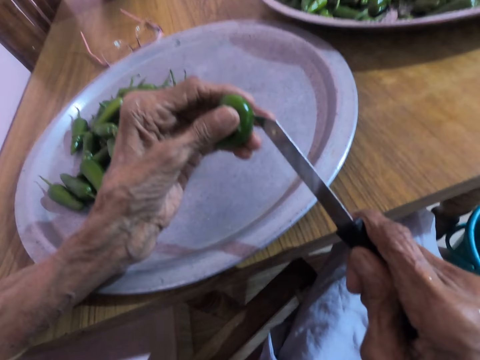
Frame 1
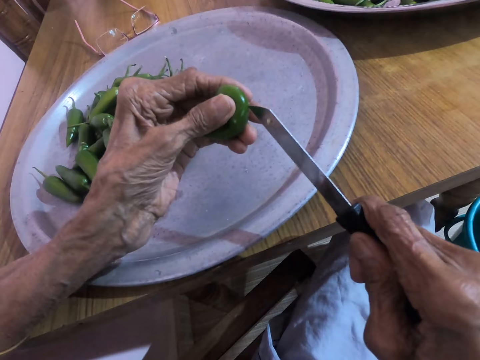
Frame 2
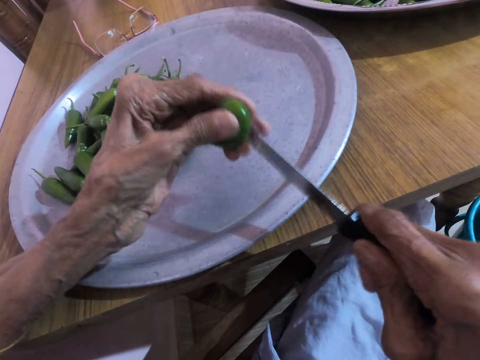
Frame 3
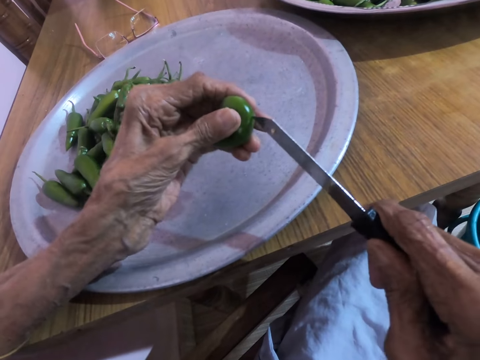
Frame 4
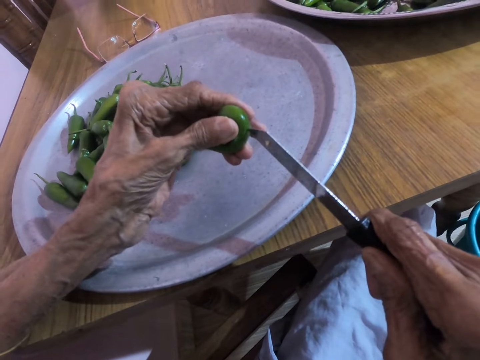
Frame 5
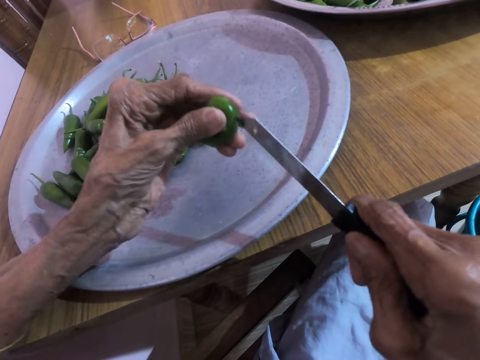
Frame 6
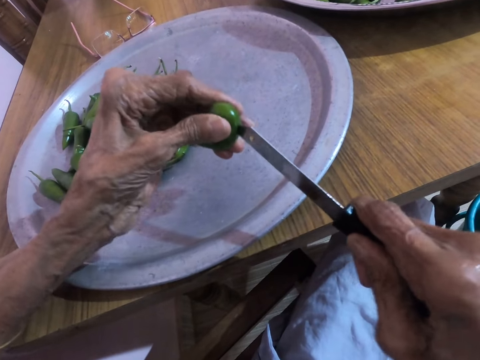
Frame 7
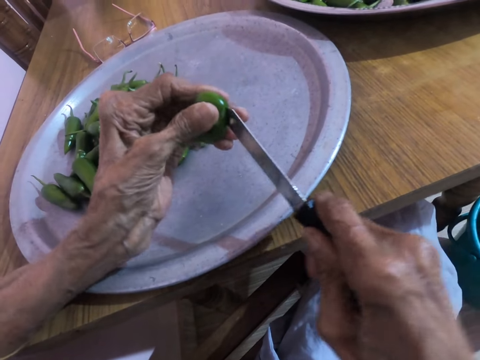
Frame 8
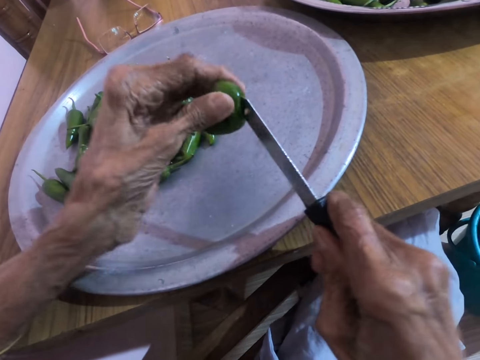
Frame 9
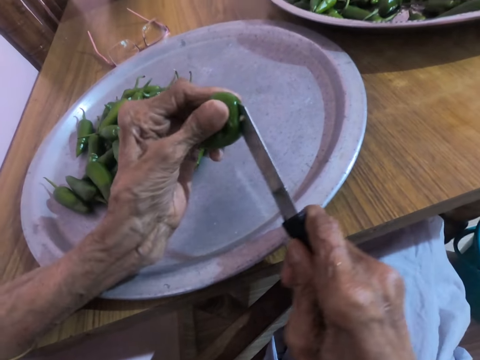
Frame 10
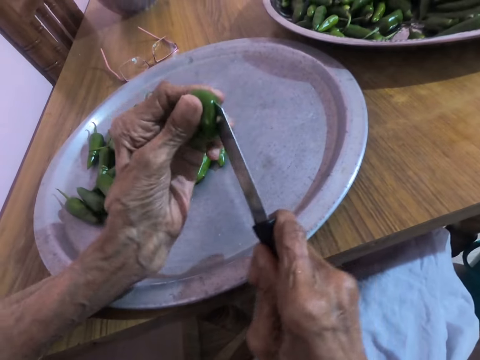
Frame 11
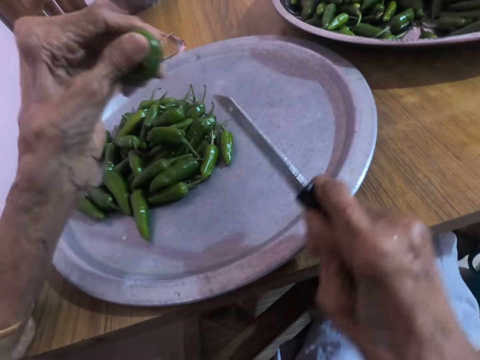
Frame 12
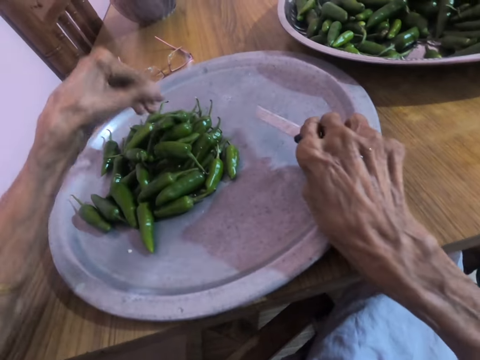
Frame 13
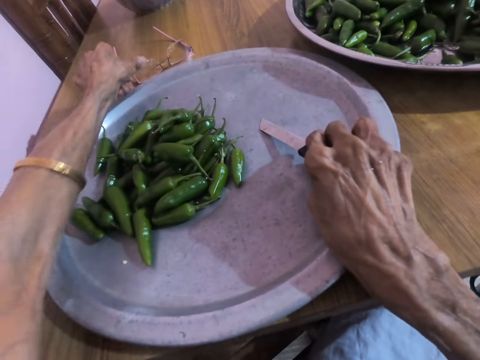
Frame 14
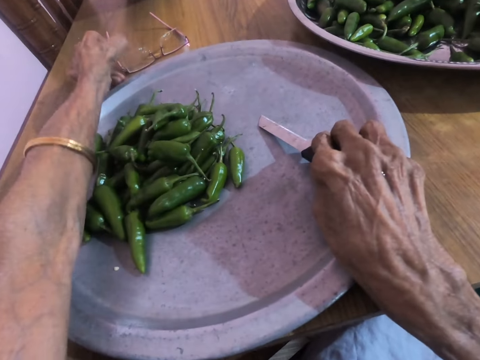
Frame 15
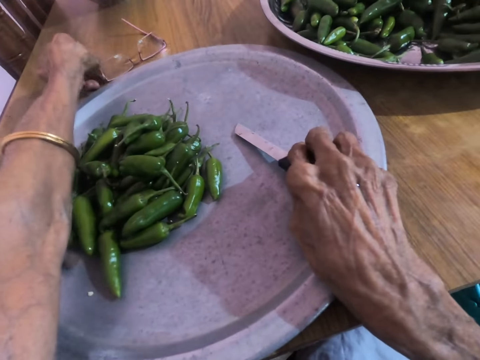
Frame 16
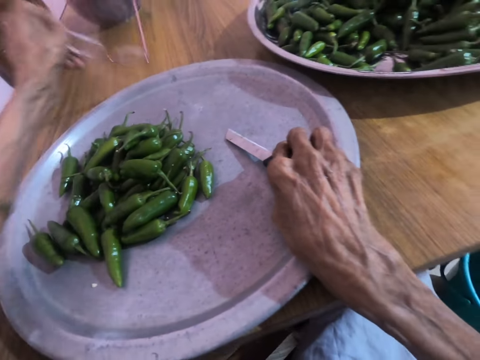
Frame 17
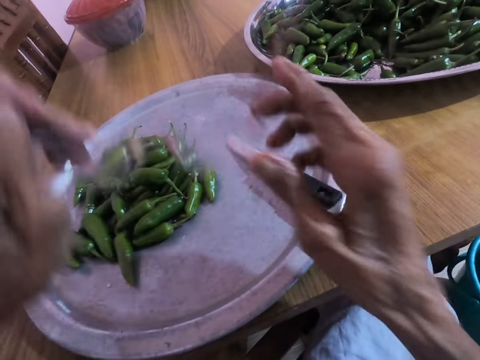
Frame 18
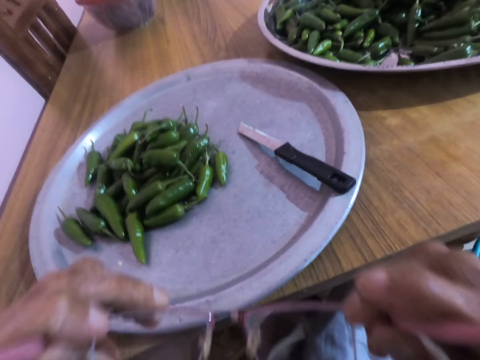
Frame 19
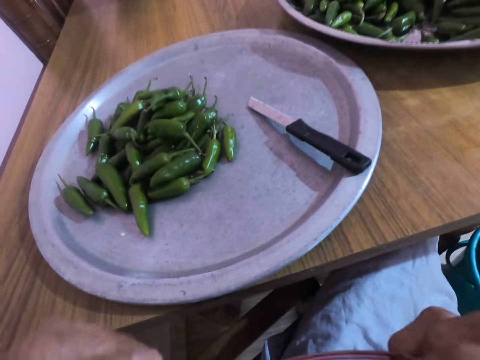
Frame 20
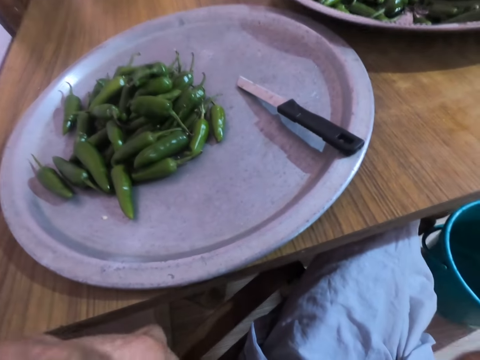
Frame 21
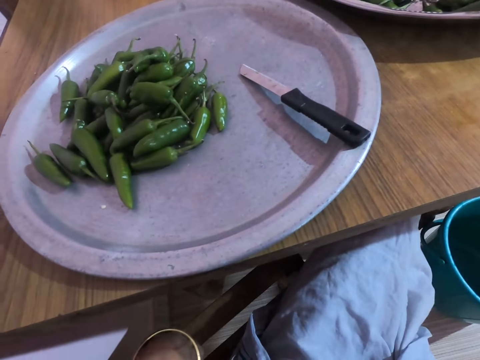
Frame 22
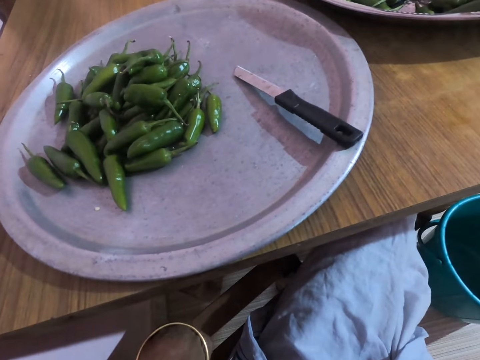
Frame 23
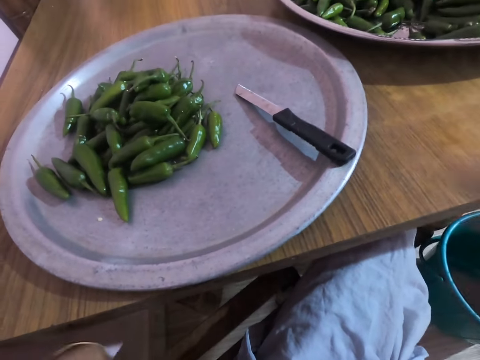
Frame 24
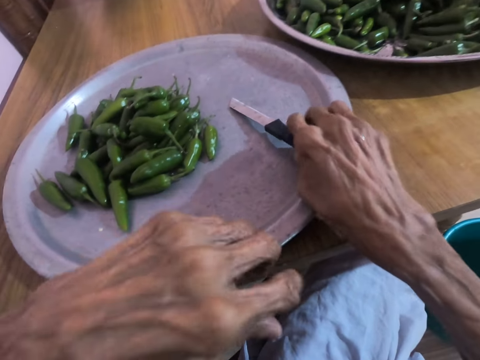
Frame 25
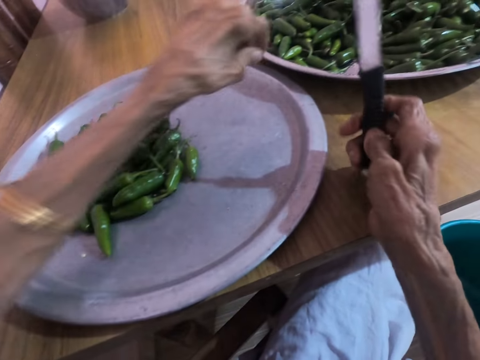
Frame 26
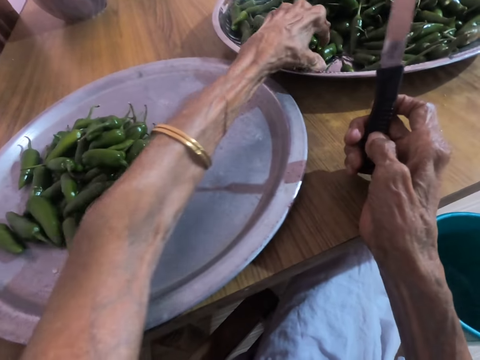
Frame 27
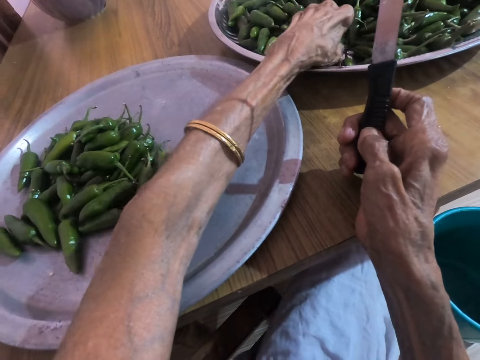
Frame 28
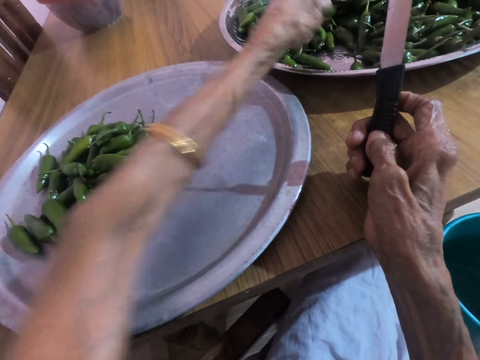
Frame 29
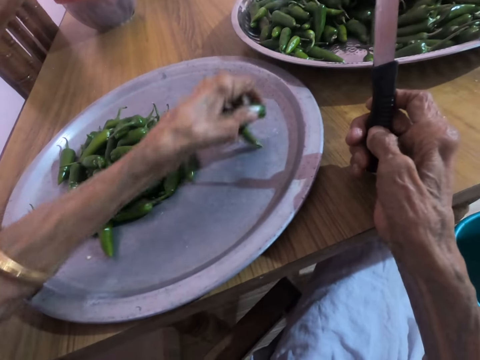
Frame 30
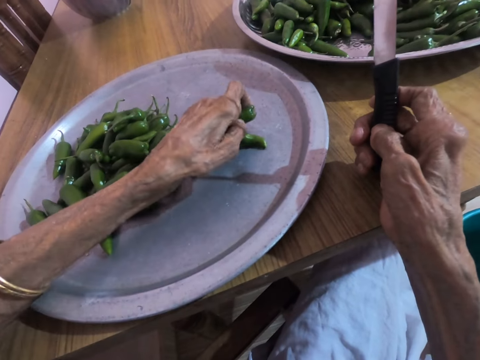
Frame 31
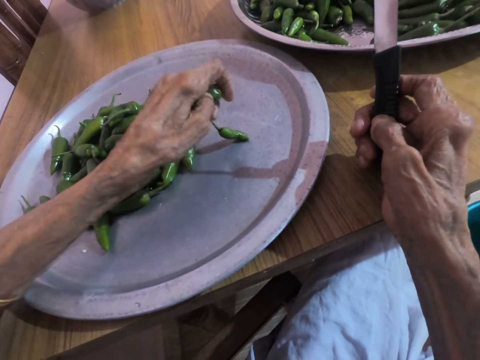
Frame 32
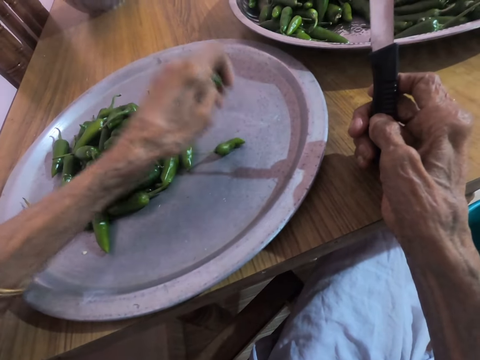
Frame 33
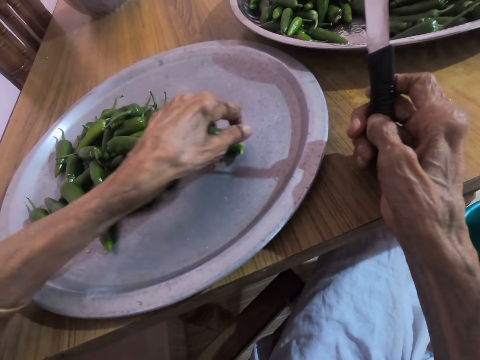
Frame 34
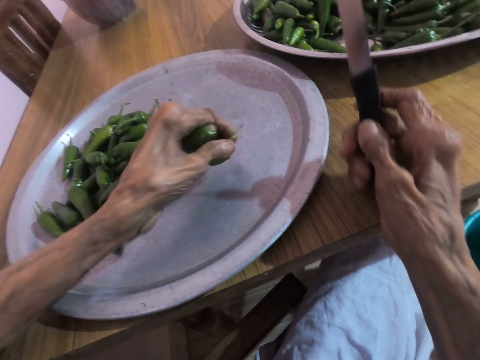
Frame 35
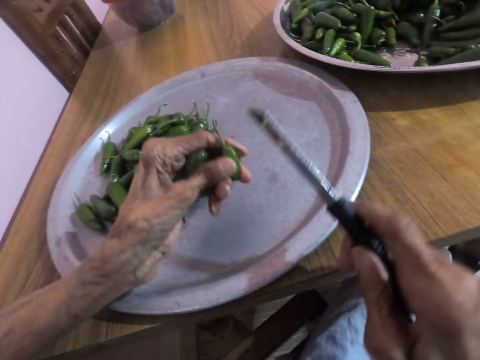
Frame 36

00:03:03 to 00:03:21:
The camera wearer pierces the jalapeno pepper or green chili pepper in her left hand with the knife in her right hand. She drops the jalapeno pepper on the small tray on the table with her left hand. She places the knife on the small tray with her right hand. She picks up a pair of glasses from the table with her left hand. She wears the pair of glasses on her face with her hands. She picks the knife from the small tray on the table with her right hand. She takes some jalapeno peppers from the big tray on the table with her left hand. She puts the green chili pepper on the tray.

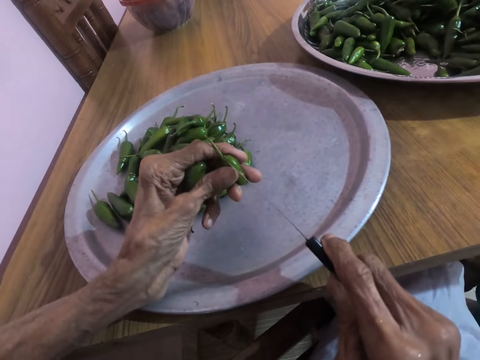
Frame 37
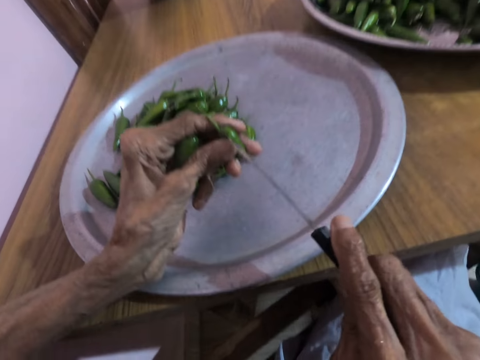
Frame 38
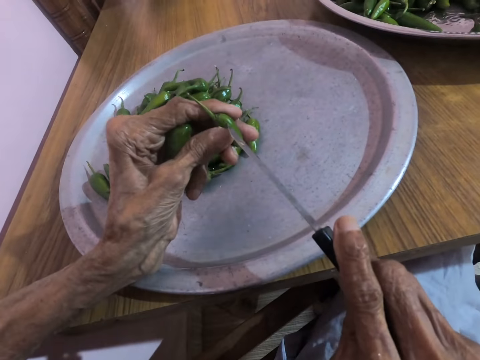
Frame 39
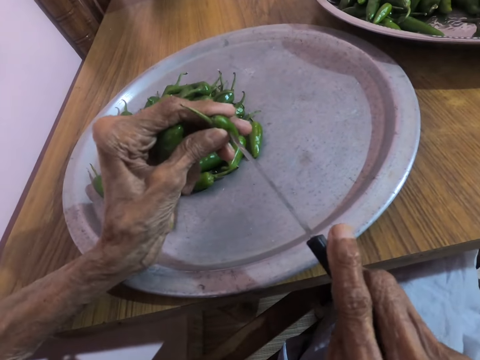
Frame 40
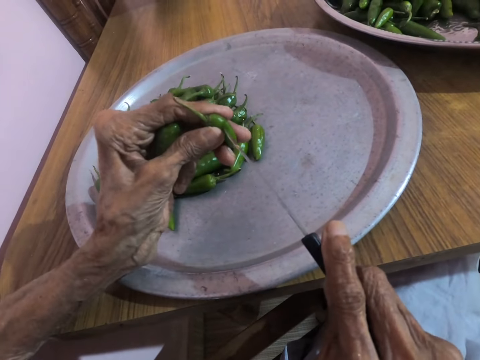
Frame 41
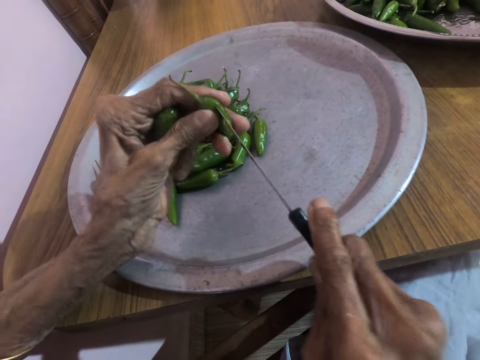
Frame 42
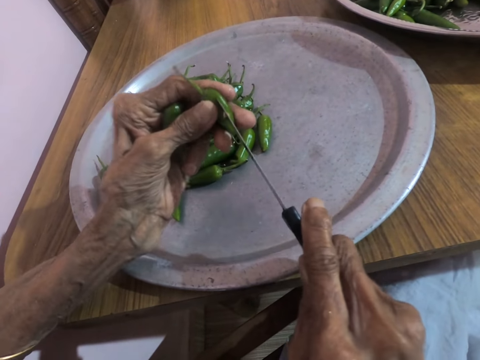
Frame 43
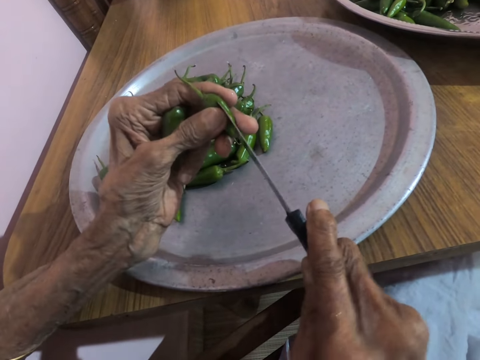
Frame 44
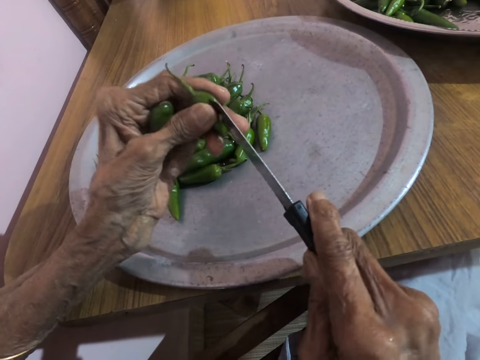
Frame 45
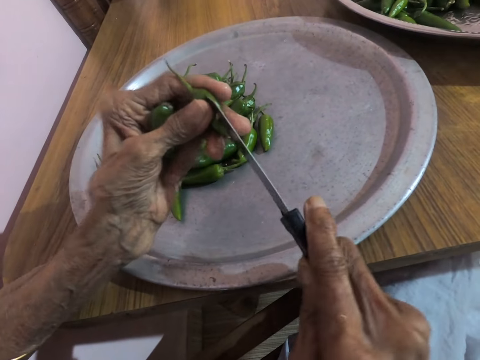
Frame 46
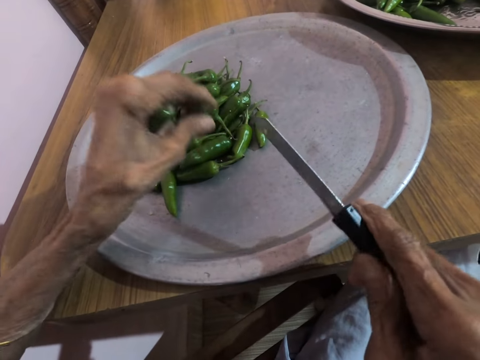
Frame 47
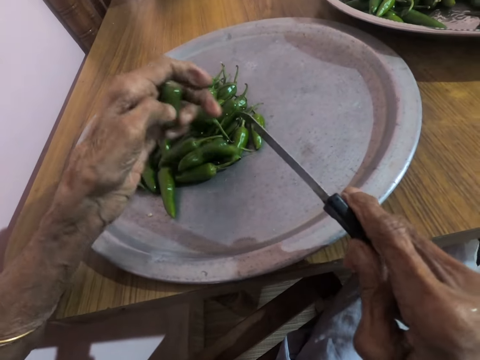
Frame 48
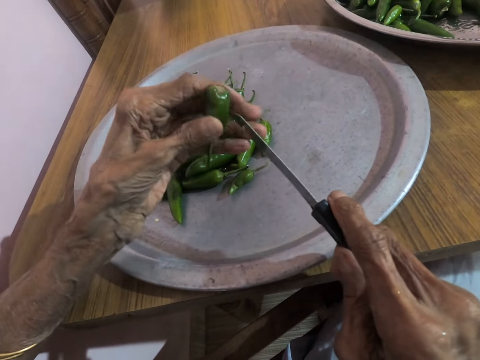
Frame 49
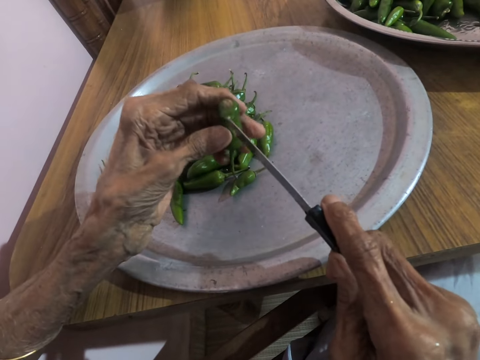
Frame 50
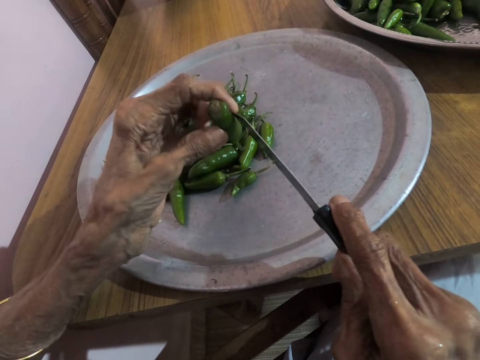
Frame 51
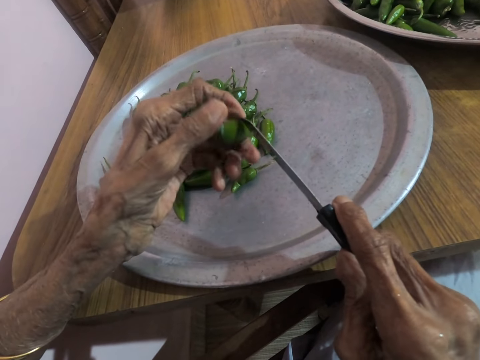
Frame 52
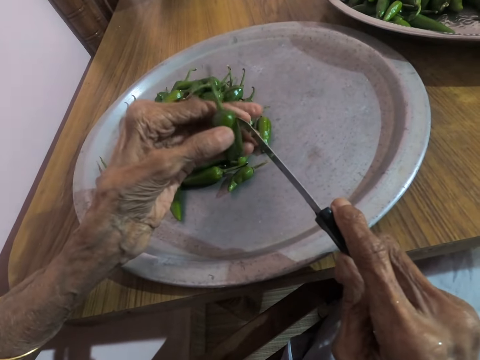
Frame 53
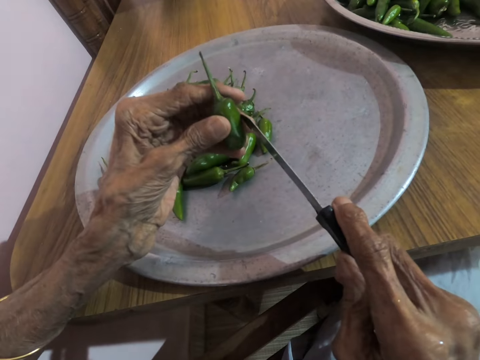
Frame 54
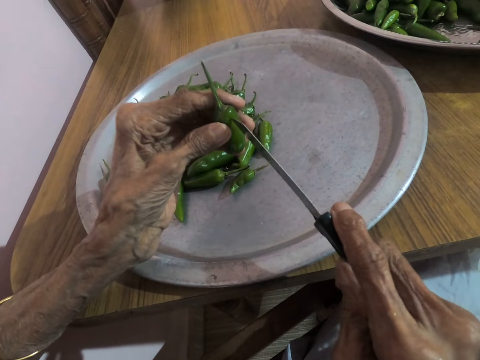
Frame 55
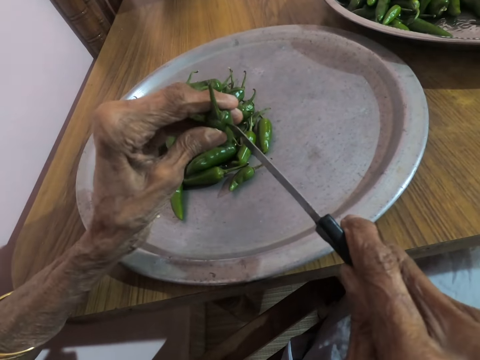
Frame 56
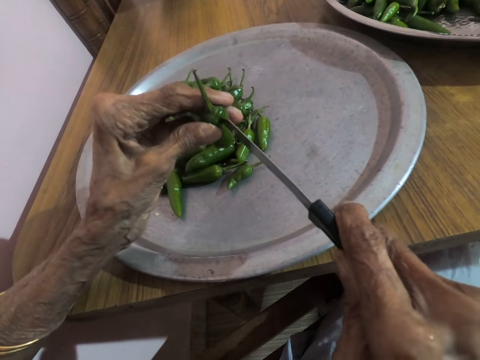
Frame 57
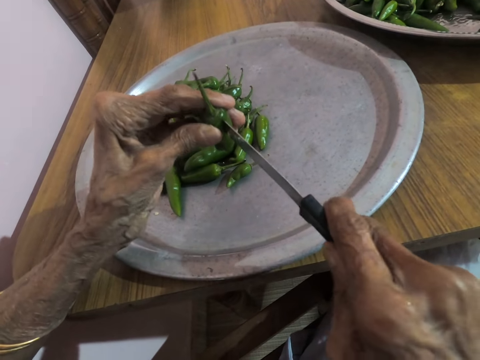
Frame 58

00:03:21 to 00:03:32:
The camera wearer pierces a jalapeno pepper in her left hand with the knife in her right hand. She drops the jalapeno pepper on the small tray on the table with her left hand. She pierces a jalapeno pepper in her left hand with the knife in her right hand.
